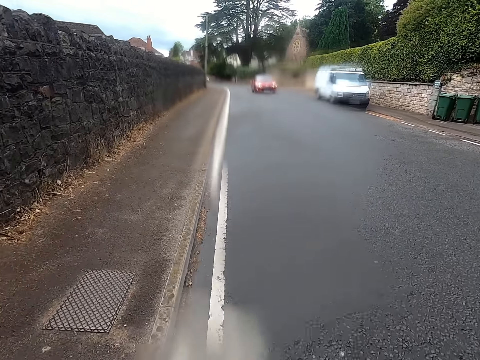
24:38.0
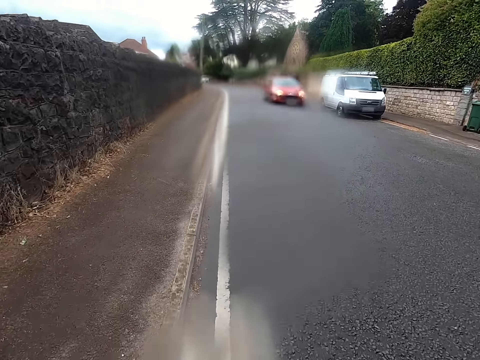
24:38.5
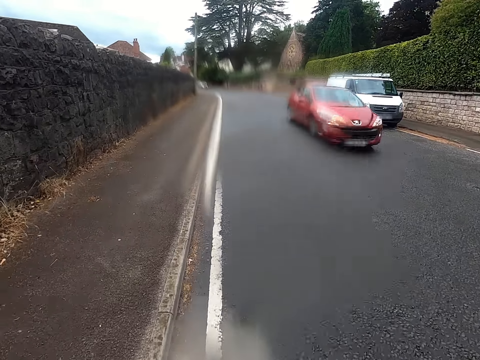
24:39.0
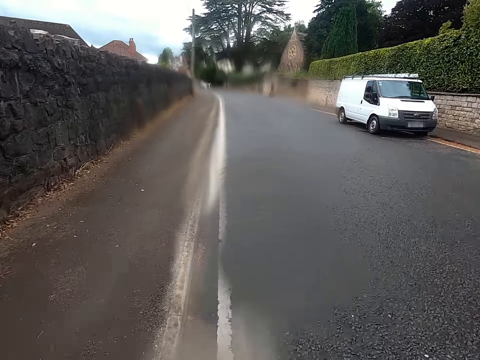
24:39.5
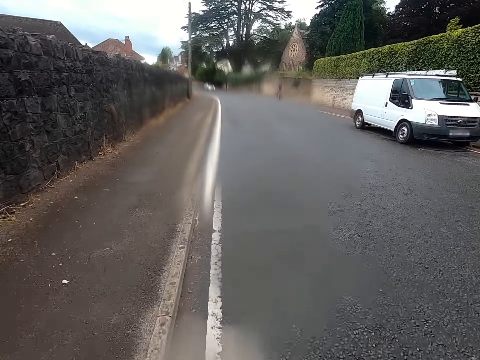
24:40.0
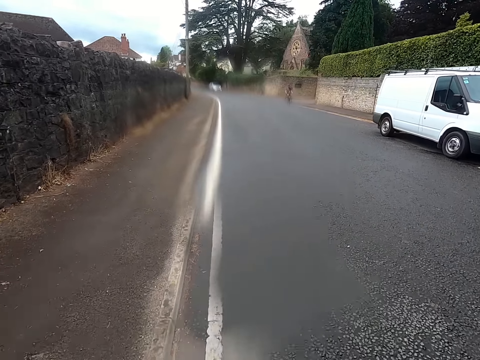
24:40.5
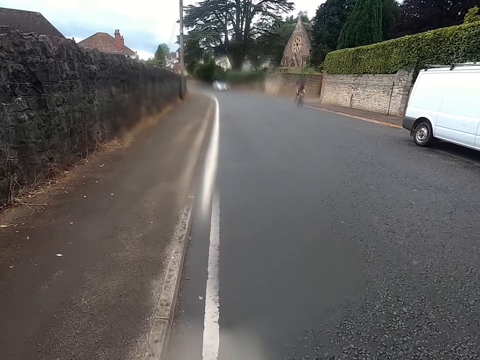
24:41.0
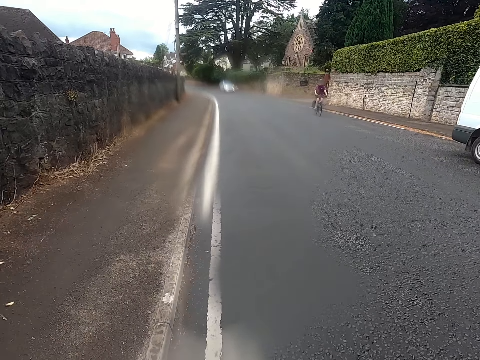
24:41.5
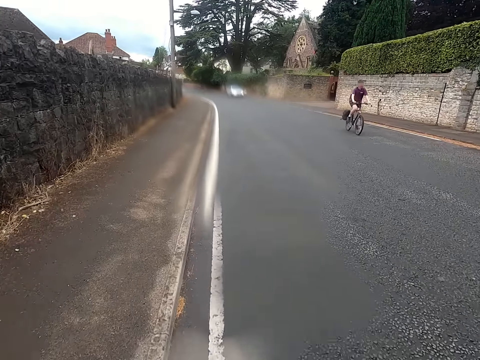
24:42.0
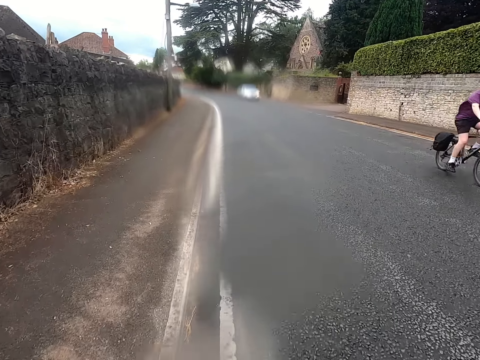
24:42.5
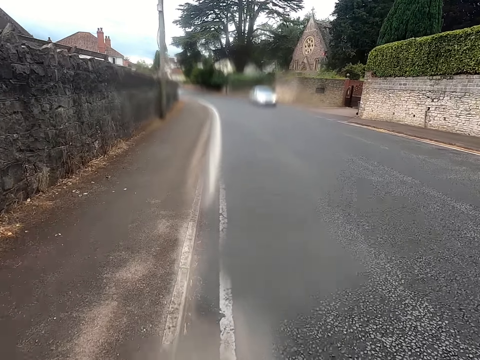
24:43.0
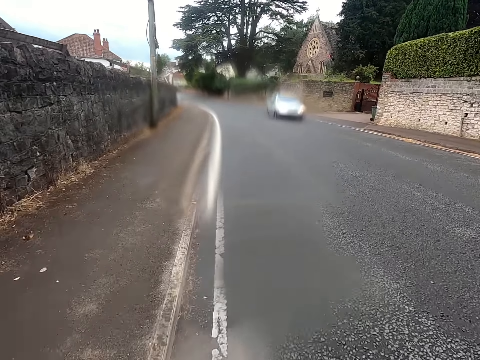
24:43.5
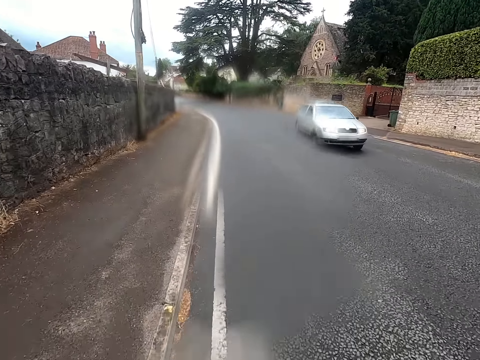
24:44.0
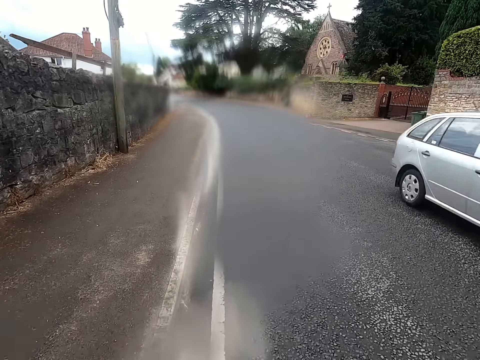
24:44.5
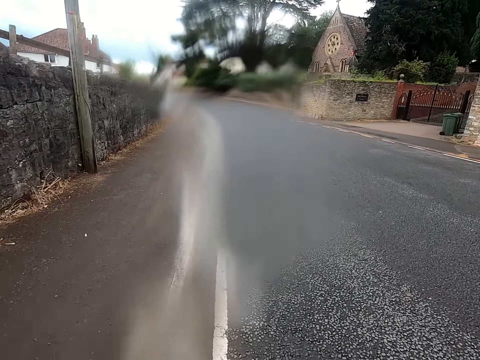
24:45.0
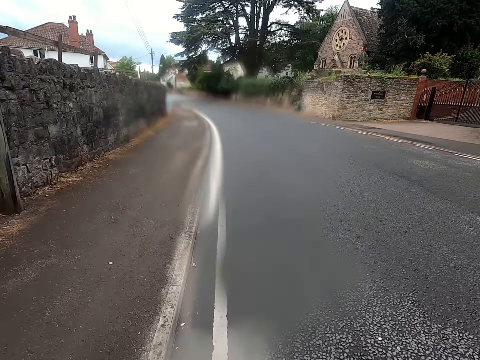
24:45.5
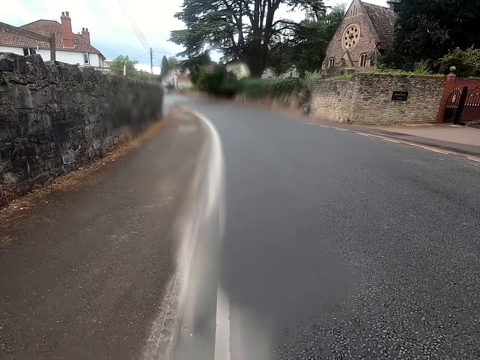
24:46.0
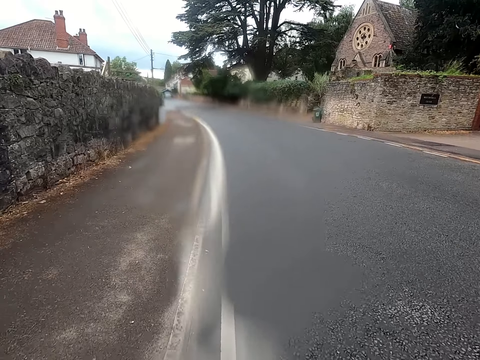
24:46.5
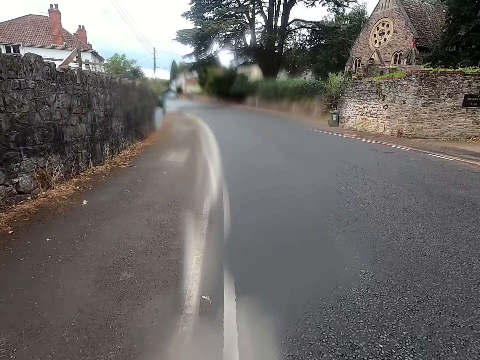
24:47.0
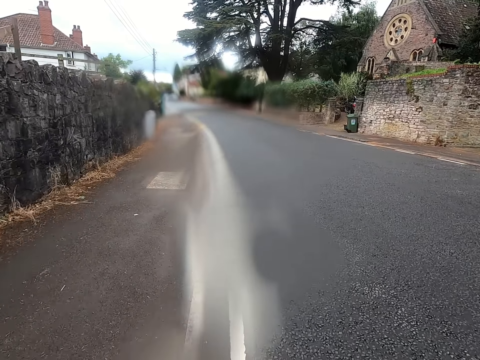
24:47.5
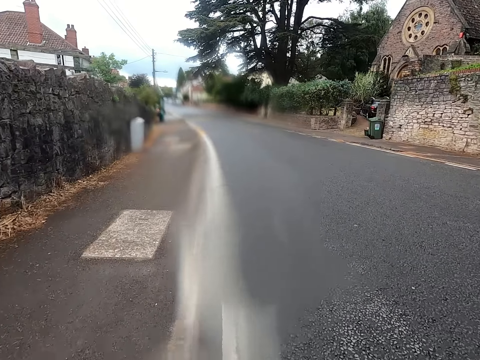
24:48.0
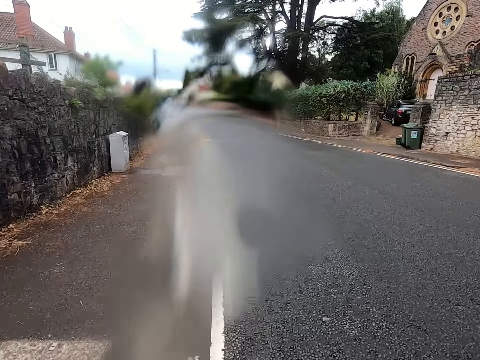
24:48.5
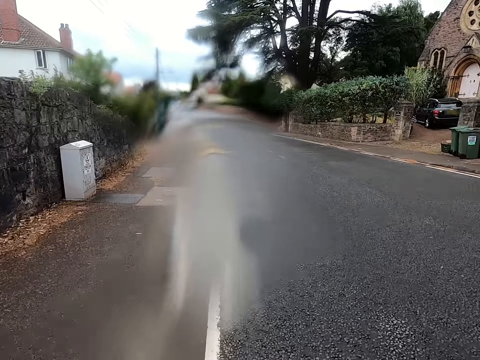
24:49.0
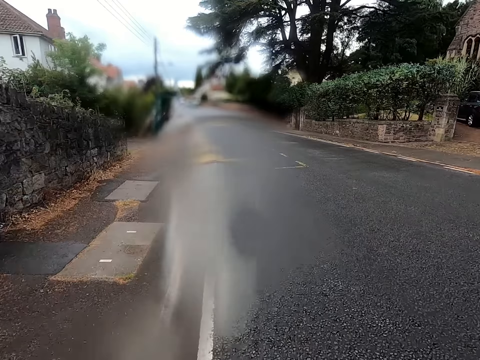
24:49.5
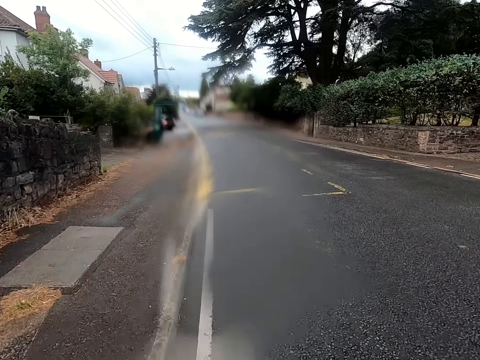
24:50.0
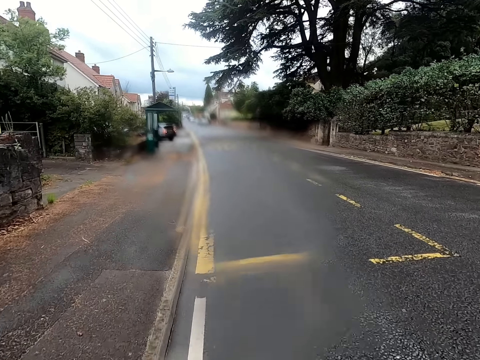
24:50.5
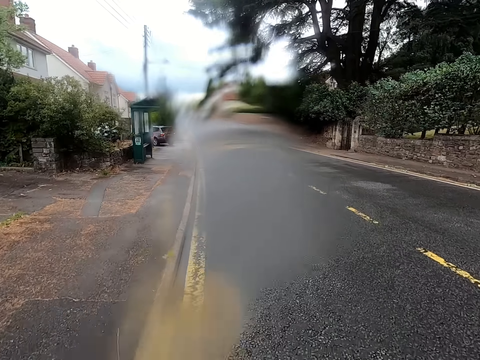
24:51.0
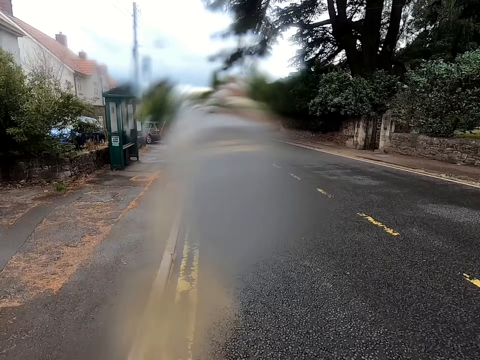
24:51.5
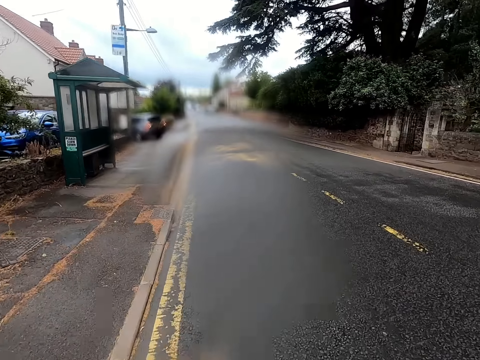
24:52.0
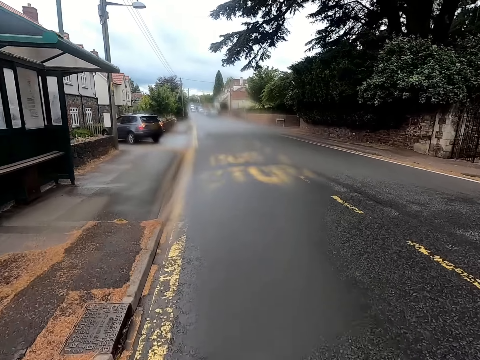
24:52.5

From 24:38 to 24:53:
The camera wearer rides a bicycle past a car. A man rides a bicycle past the camera wearer. The camera wearer rides the bicycle past a car. They ride the bicycle on a road.

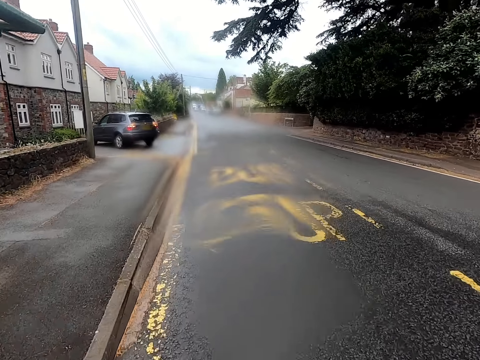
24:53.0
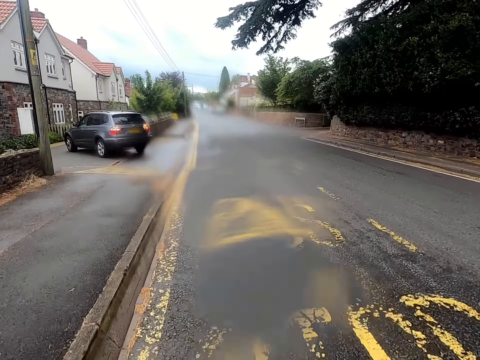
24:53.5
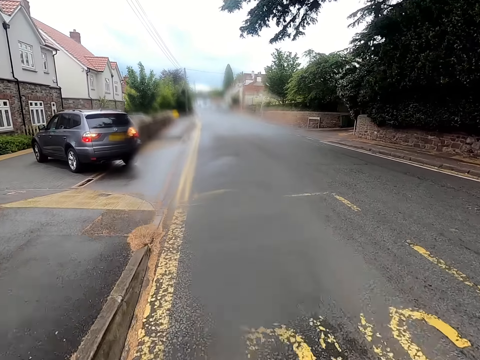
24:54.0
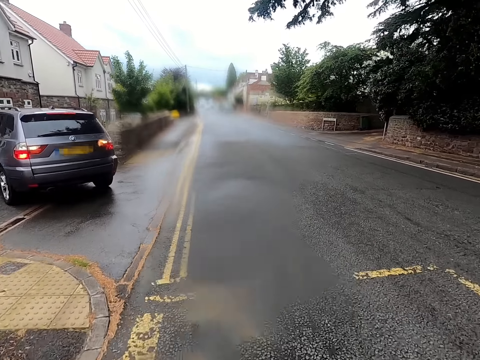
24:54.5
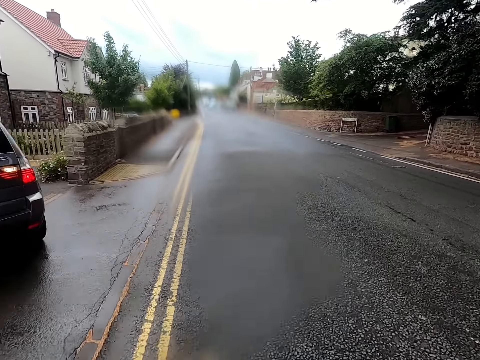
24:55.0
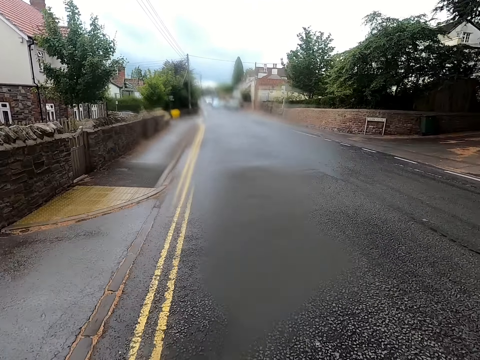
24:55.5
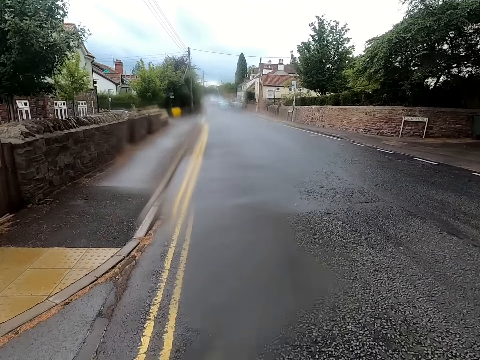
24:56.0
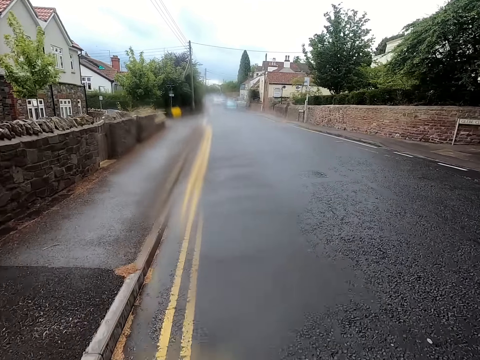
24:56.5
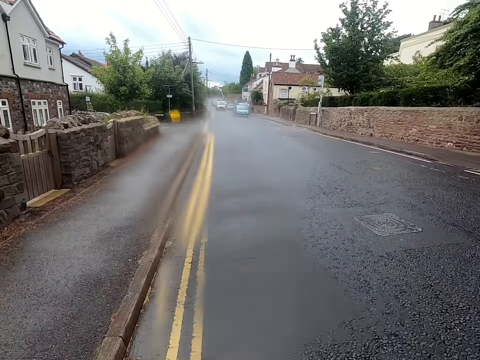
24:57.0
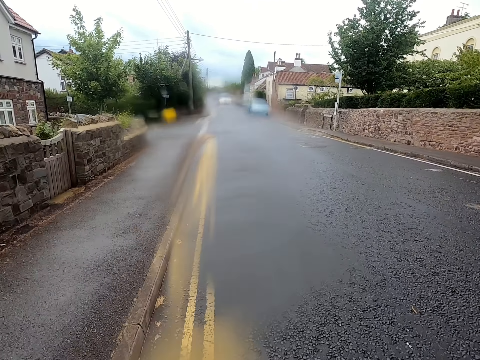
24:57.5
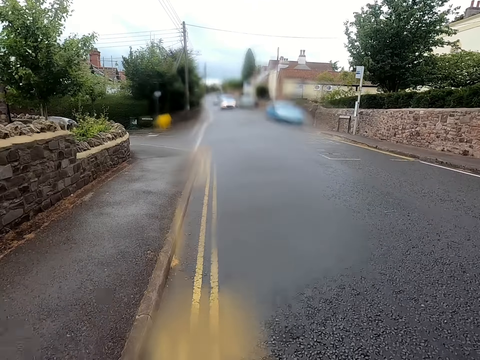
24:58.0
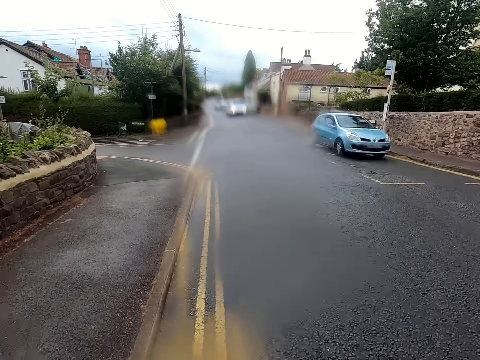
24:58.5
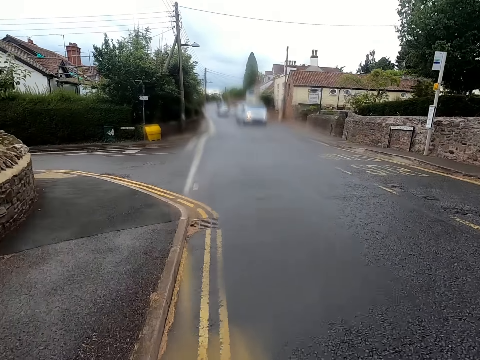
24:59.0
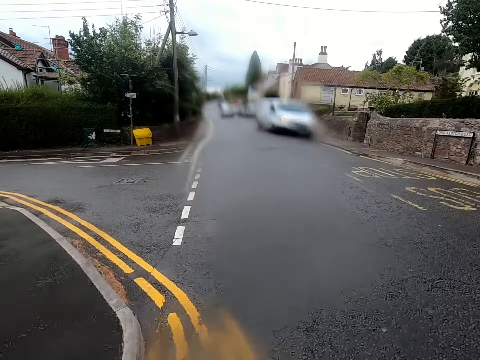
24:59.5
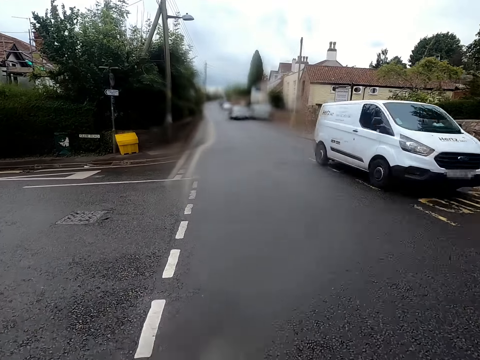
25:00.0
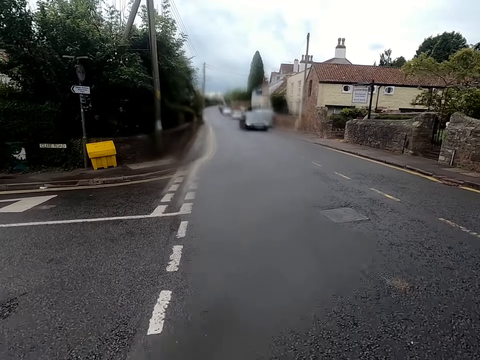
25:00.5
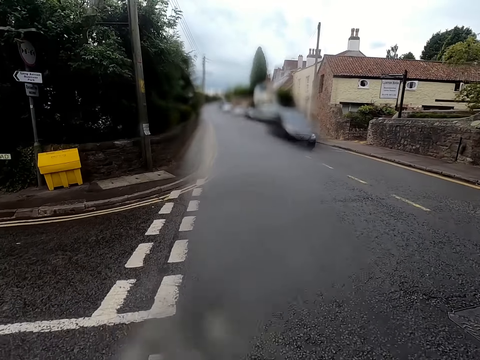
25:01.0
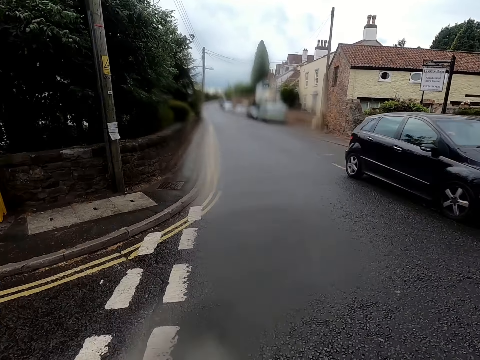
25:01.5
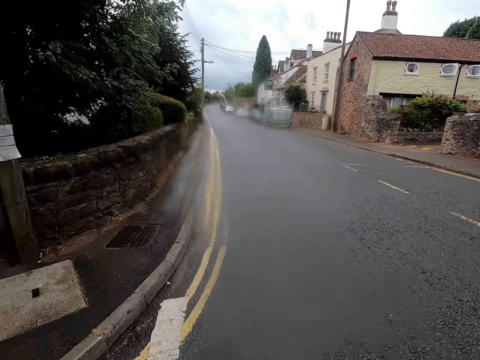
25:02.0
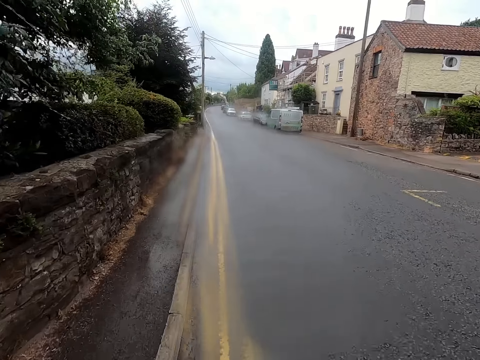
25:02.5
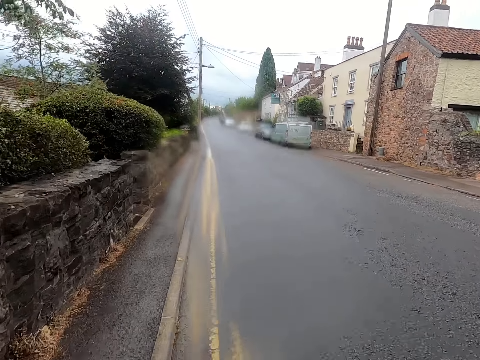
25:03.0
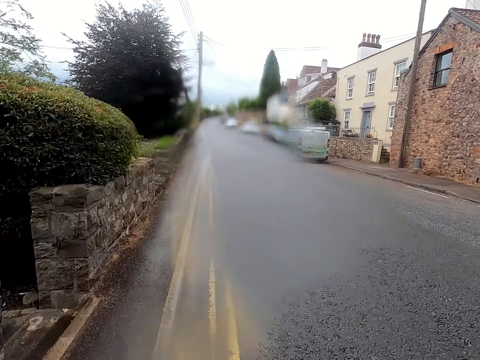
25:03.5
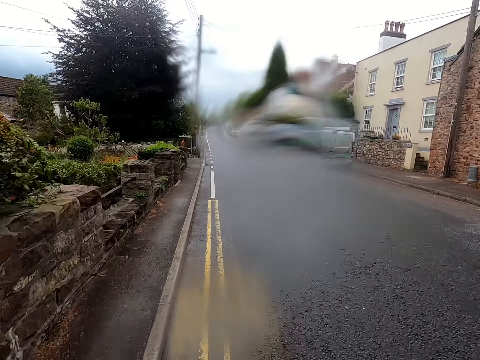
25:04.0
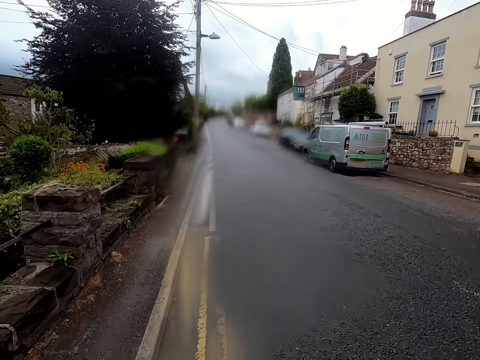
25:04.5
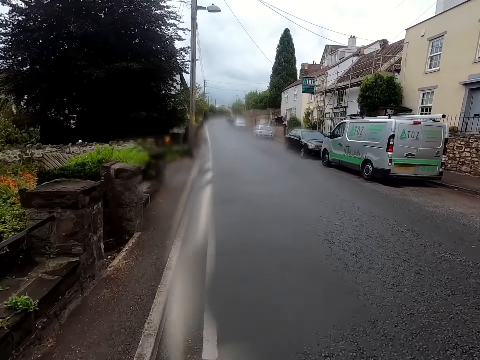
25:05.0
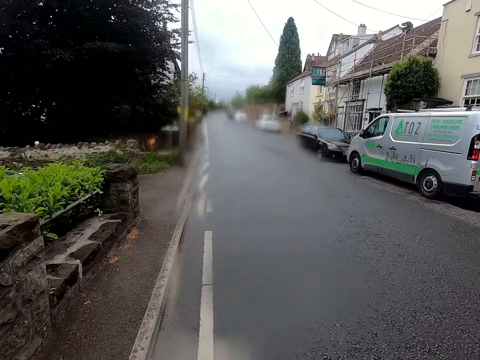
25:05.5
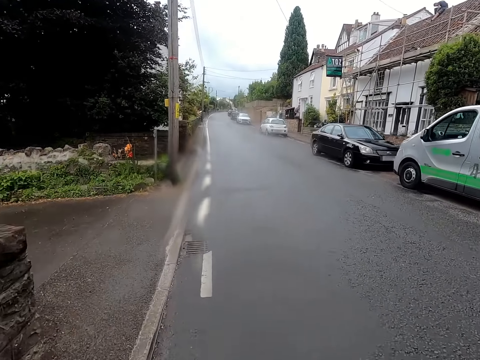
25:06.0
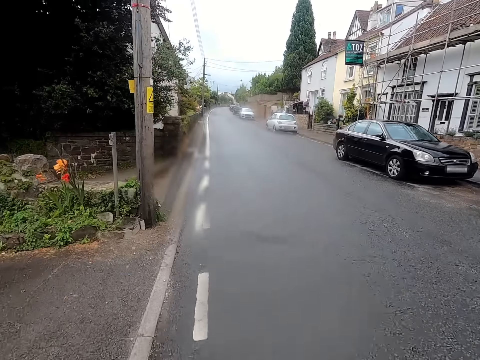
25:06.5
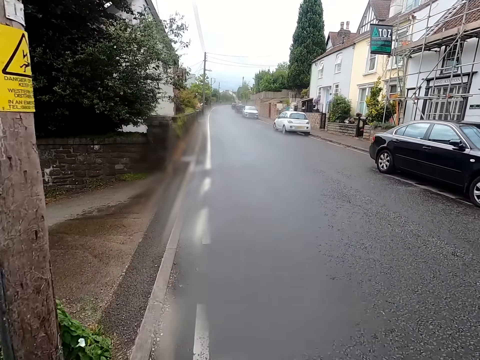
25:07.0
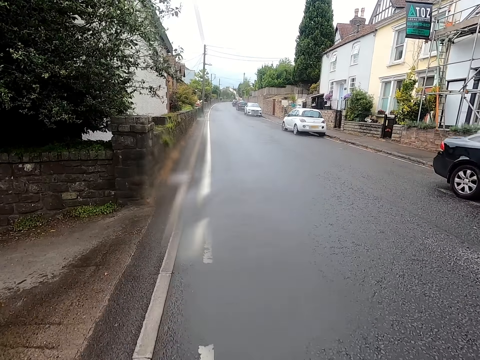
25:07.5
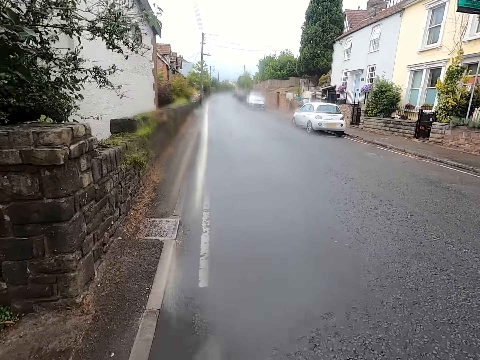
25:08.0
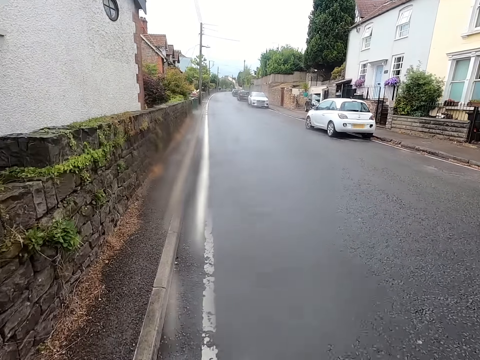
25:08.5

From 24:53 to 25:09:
The camera wearer rides a bicycle past cars. They ride the bicycle on a road.
